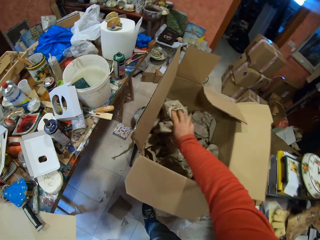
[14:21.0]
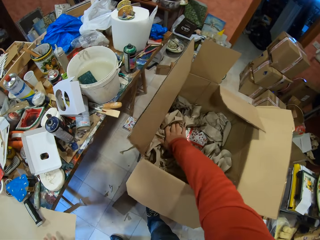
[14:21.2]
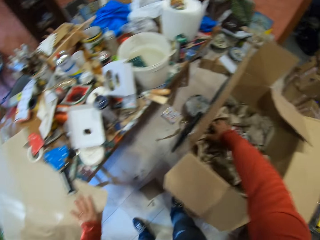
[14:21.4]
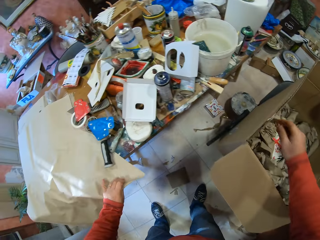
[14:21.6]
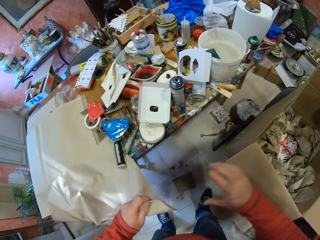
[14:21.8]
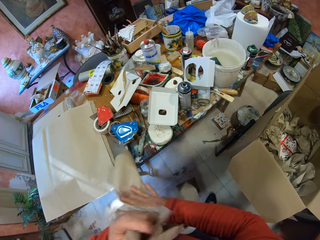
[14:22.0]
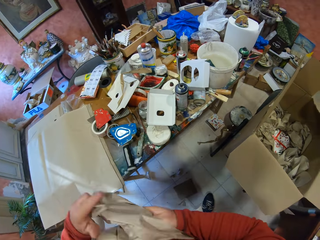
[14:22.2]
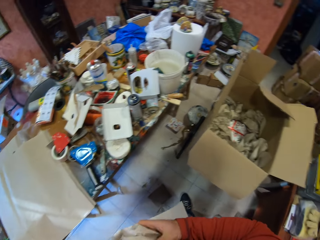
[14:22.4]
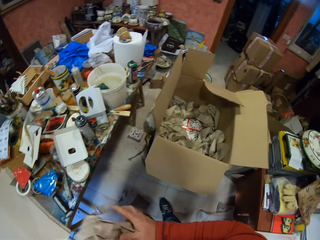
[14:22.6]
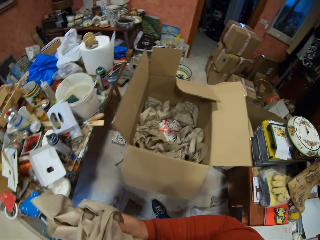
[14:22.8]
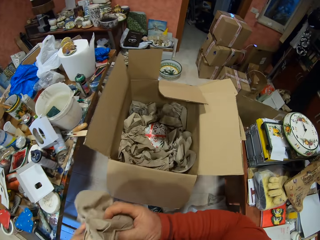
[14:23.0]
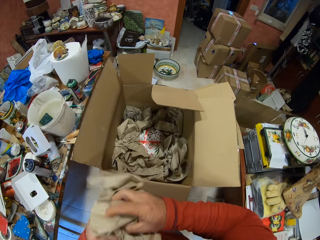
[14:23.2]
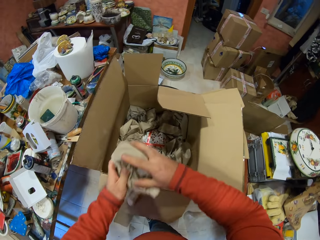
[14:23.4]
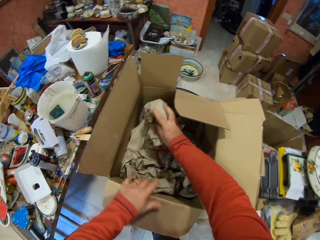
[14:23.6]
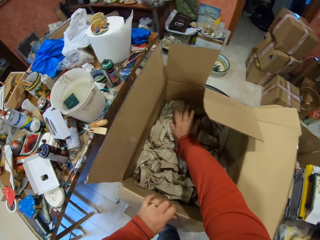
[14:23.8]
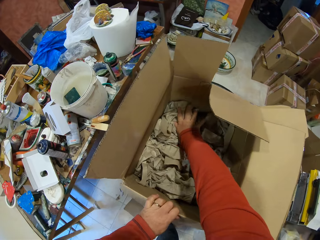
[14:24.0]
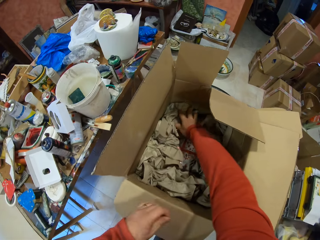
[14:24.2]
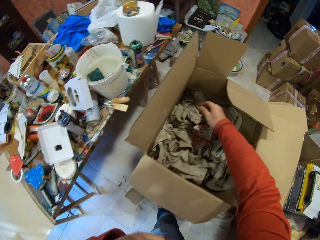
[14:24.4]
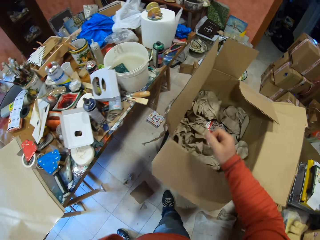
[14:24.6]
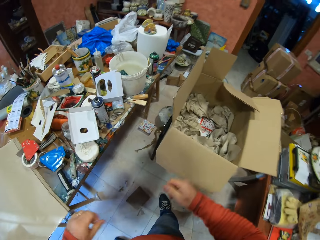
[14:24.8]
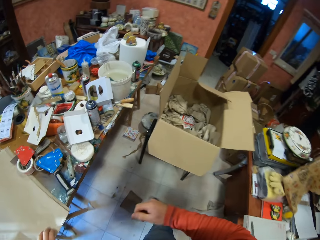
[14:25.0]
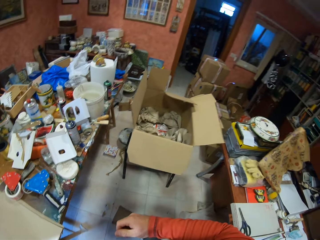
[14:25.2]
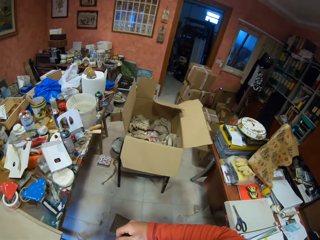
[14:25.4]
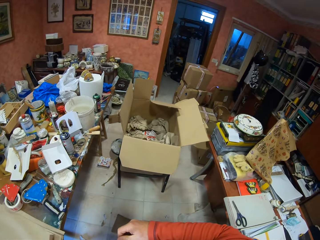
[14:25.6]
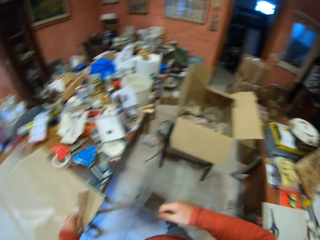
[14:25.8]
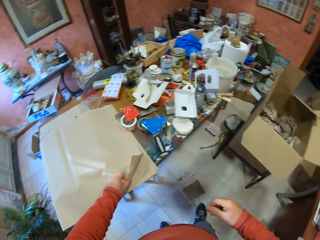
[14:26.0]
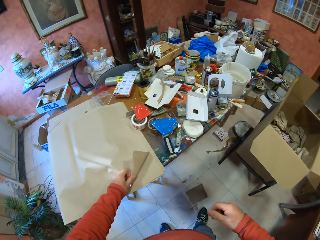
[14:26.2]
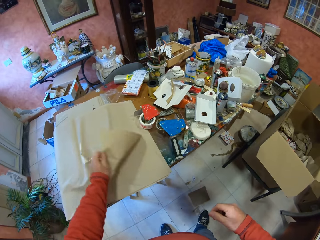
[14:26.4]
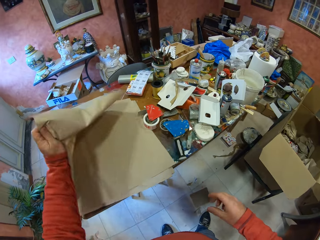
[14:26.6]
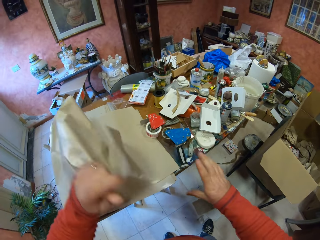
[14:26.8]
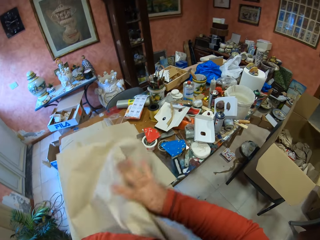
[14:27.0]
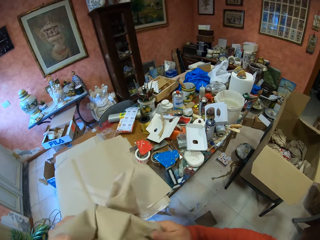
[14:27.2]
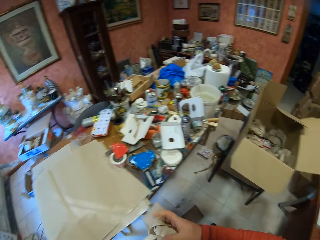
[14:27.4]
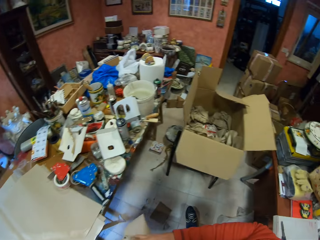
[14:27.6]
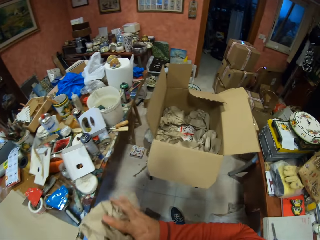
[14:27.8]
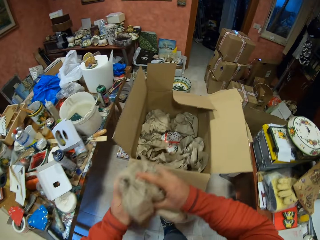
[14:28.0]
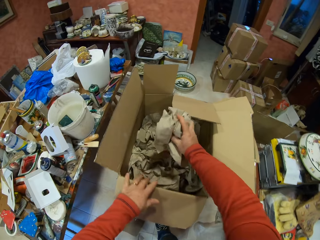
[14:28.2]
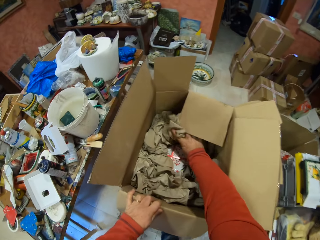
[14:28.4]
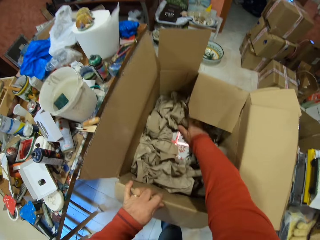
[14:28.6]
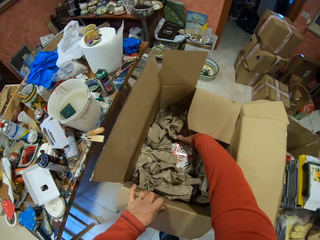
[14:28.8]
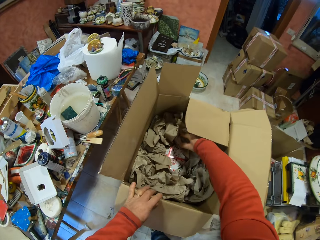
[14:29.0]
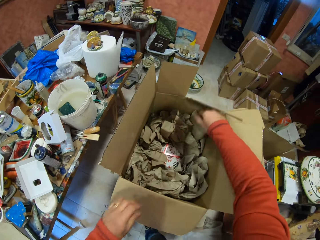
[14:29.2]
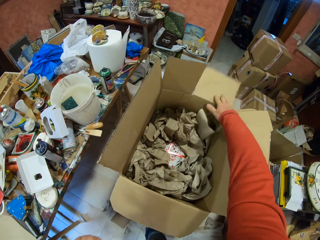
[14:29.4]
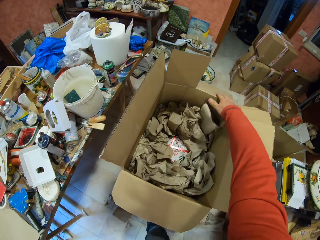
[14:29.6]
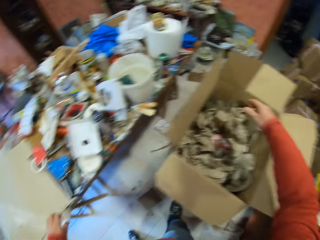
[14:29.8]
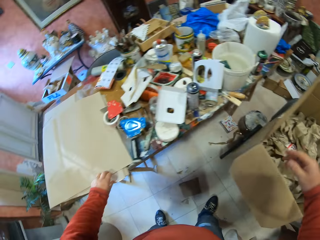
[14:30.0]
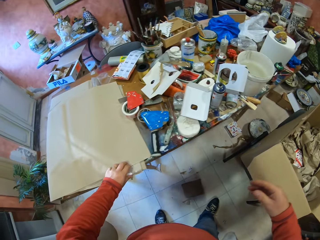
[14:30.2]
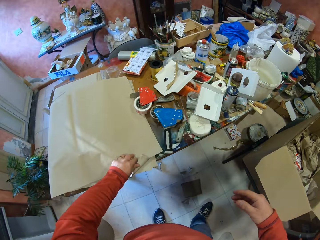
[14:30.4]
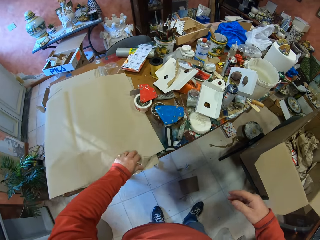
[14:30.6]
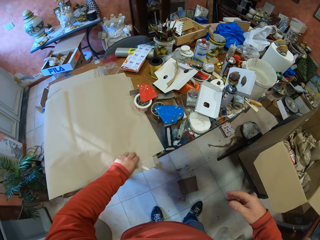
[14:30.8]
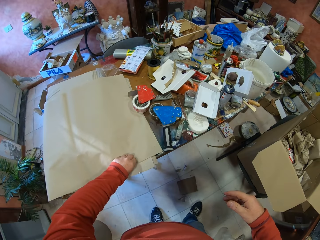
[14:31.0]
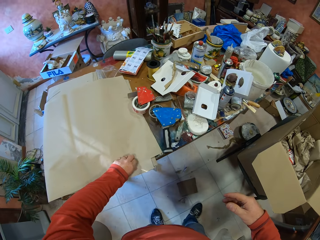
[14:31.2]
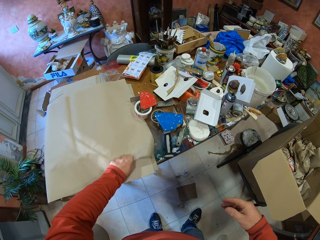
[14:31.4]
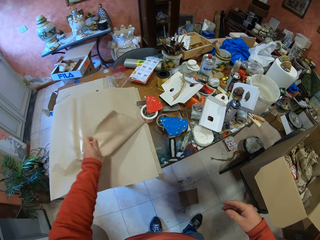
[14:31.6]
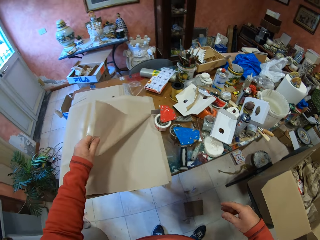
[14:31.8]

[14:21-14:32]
The camera wearer puts the folded paper in the carton box. They pick up a paper from the table. They fold the paper. They put the folded paper in the carton box. They pick up a paper from the table. They fold the paper. They put the folded paper in the carton box. They pick up a paper from the table.

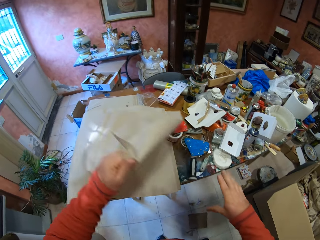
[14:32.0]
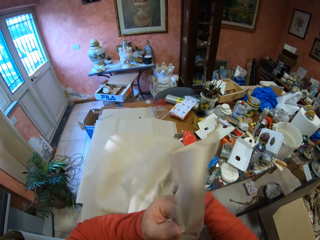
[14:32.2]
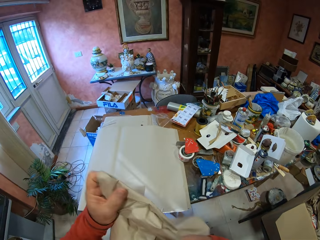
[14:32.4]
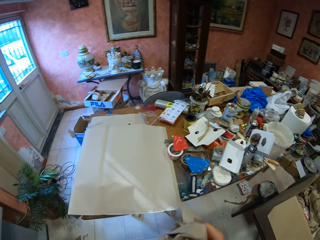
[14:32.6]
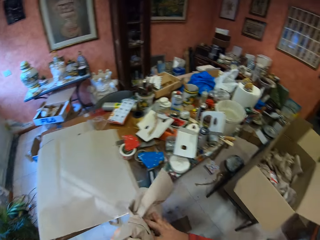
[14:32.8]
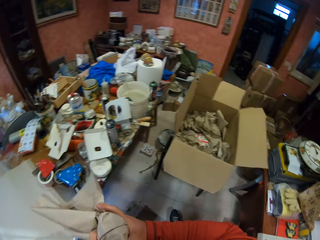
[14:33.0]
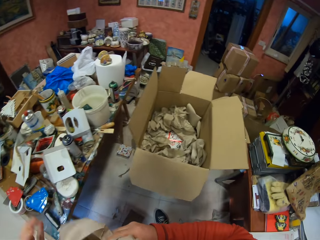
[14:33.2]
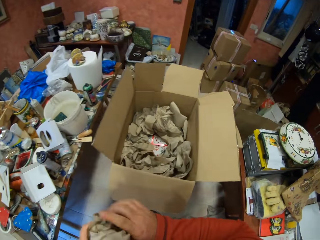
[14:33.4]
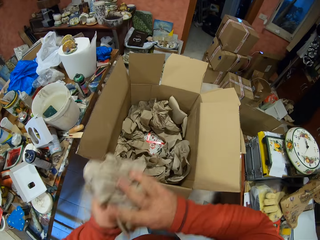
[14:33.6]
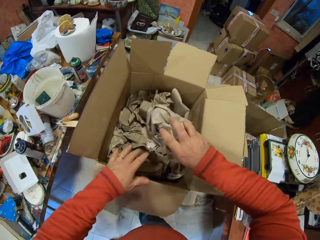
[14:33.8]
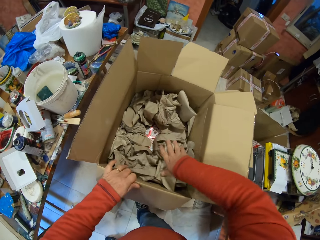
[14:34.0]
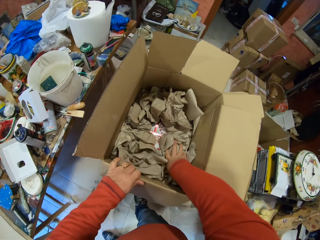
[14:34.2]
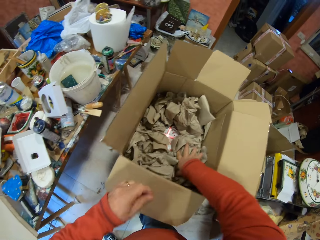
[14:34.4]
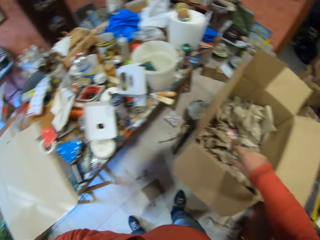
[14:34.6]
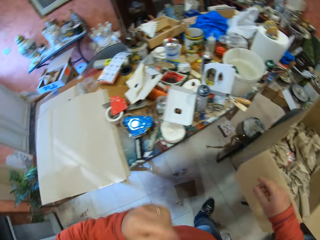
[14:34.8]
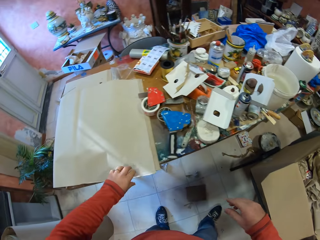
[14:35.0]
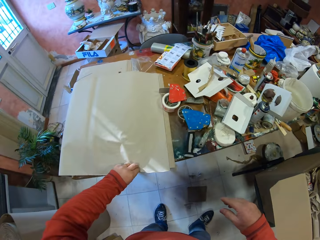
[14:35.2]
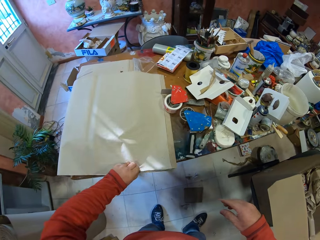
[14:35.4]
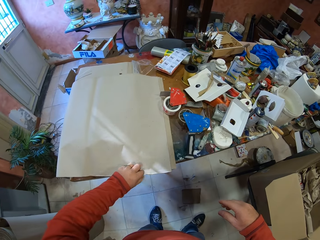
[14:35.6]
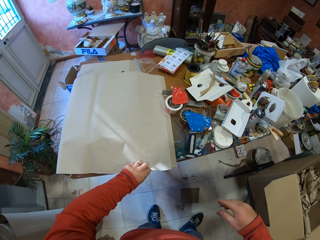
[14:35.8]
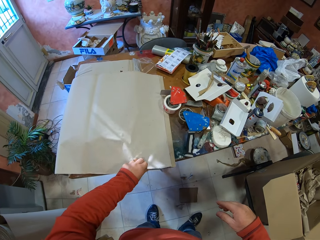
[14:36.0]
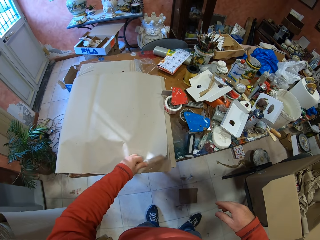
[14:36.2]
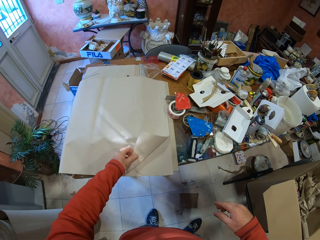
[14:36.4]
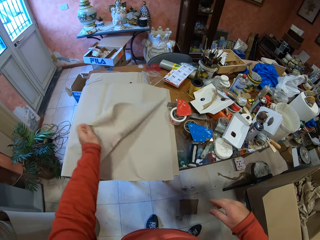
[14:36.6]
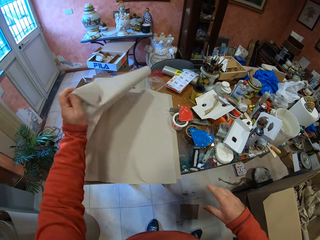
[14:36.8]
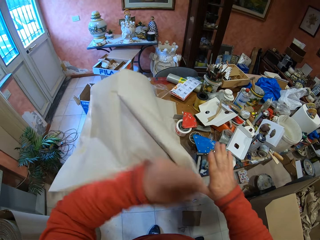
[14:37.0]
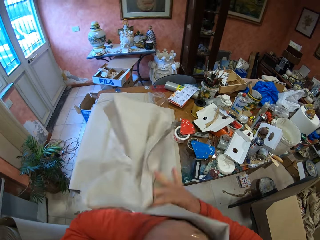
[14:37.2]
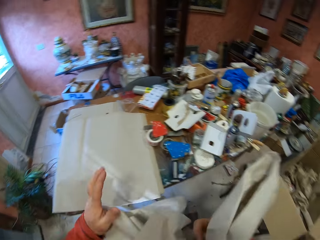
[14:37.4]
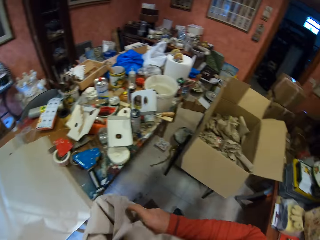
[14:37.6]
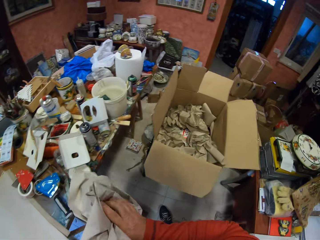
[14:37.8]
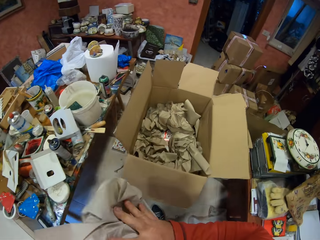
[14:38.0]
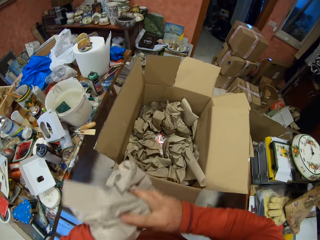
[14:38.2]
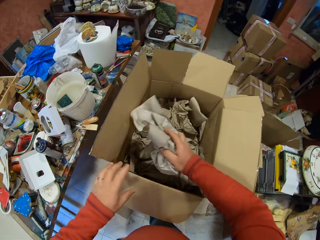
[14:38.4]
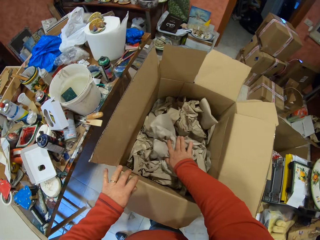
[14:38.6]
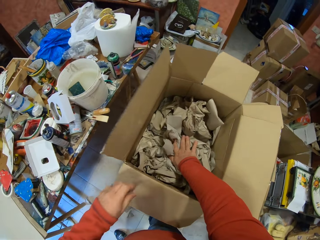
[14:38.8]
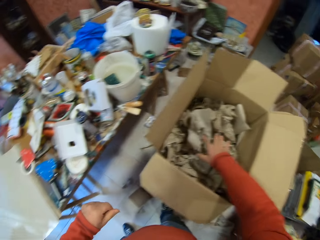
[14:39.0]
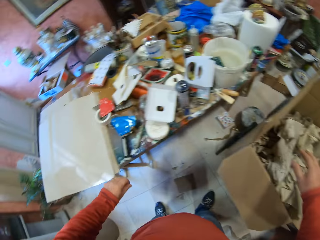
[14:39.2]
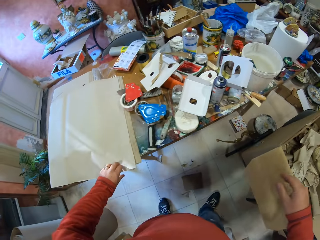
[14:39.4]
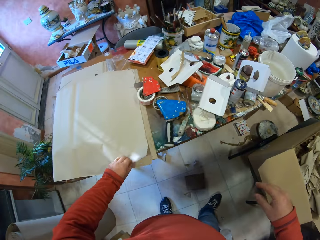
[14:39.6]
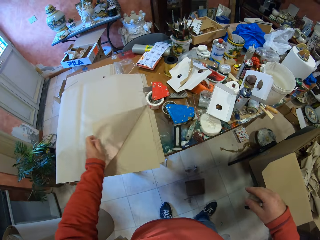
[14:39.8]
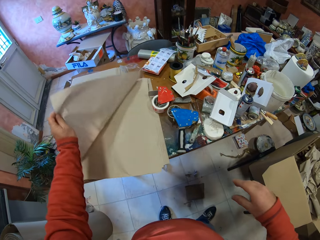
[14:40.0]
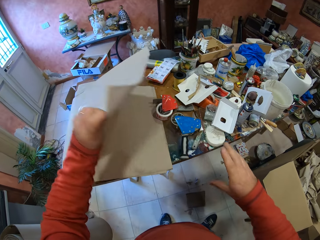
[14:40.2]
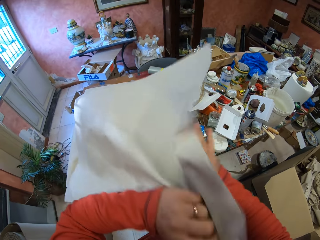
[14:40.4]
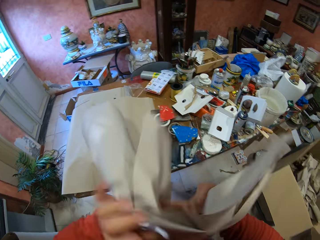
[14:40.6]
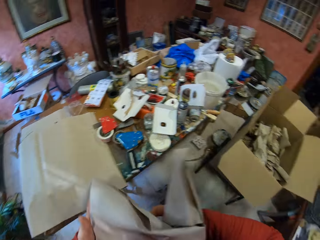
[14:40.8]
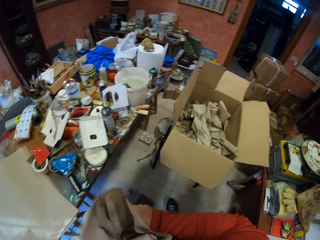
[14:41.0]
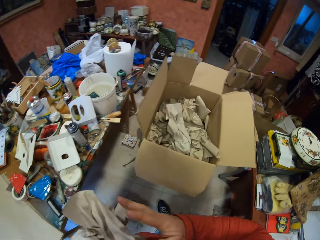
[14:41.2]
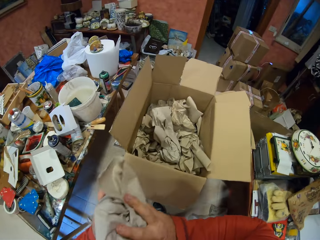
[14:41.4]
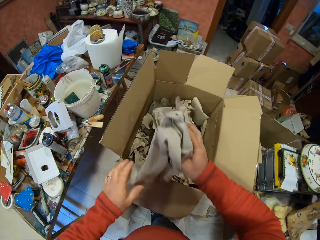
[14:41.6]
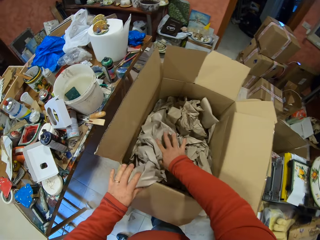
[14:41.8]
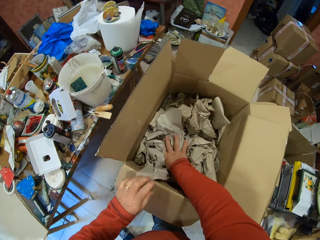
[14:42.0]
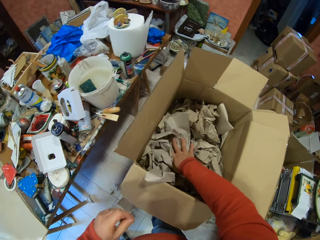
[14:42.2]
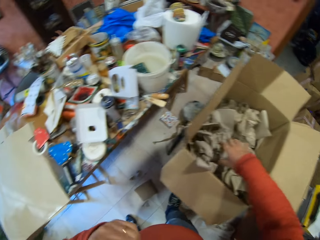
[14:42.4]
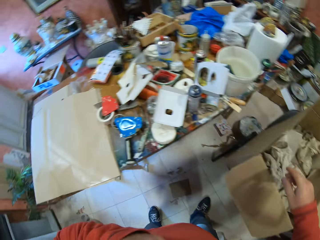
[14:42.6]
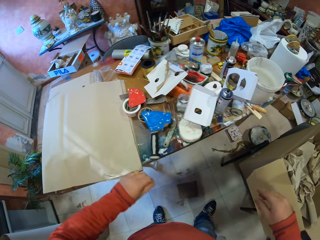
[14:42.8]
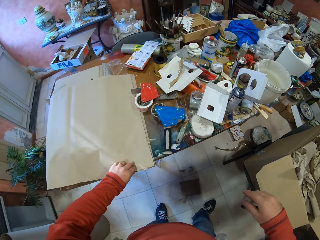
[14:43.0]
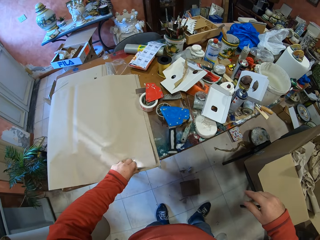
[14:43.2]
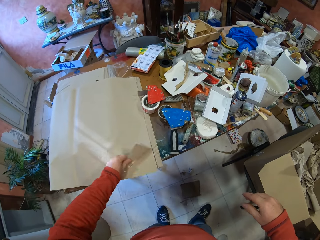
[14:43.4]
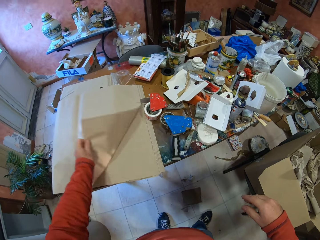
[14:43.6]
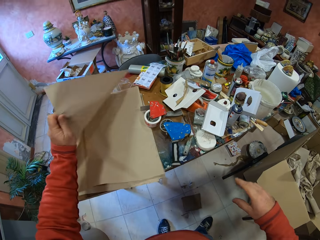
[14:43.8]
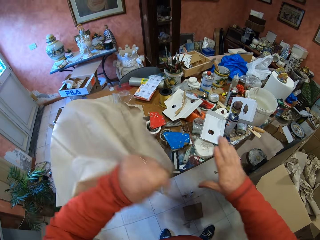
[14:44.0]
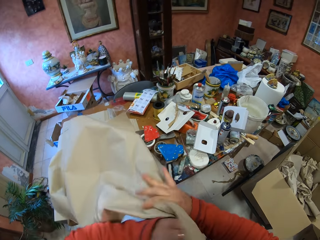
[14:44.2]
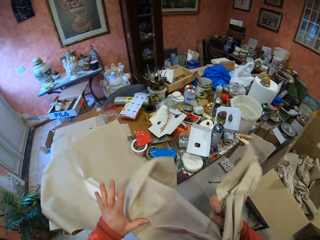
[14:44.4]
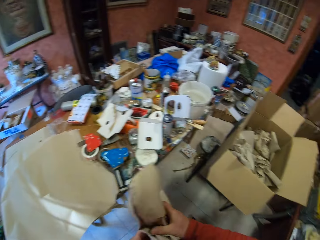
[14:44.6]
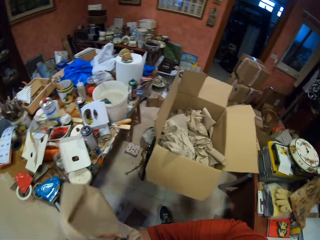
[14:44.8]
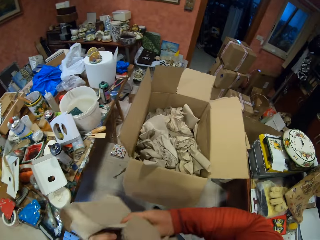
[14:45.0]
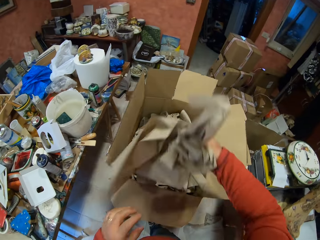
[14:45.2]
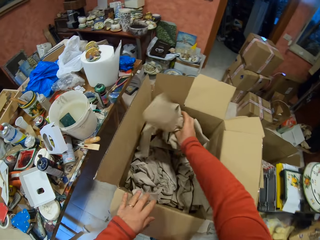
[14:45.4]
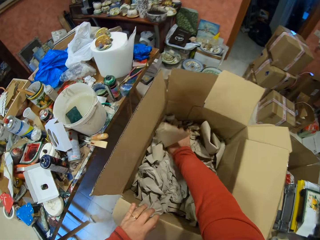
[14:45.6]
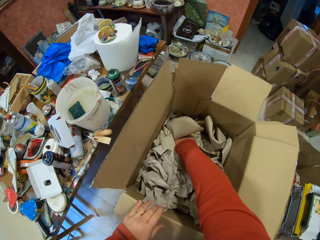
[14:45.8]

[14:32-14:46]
The camera wearer folds the paper. They put the folded paper in the carton box. They pick up a paper from the table. They fold the paper. They put the folded paper in the carton box. They pick up a paper from the table. They fold the paper. They put the folded paper in the carton box. They pick up a paper from the table. They fold the paper. They put the folded paper in the carton box.
